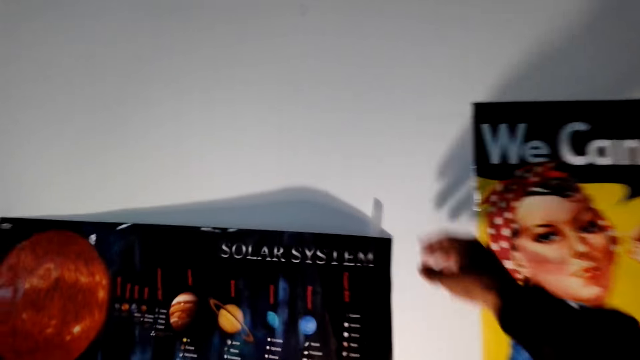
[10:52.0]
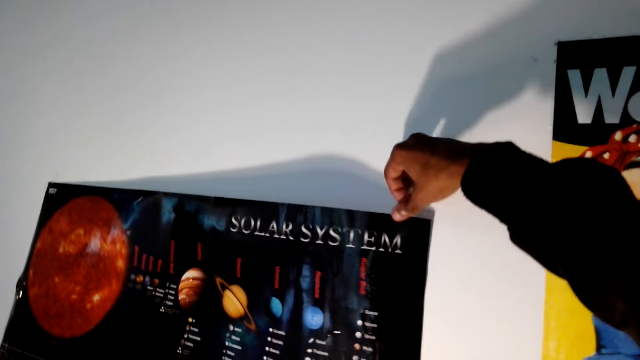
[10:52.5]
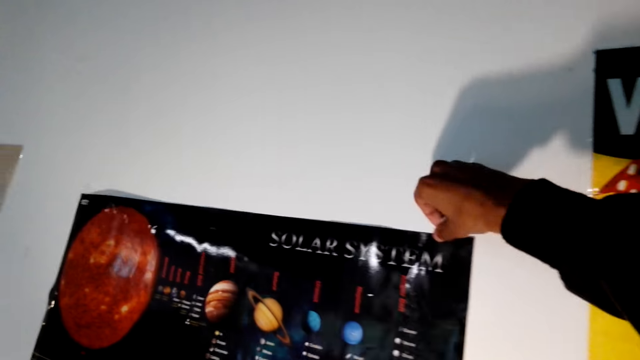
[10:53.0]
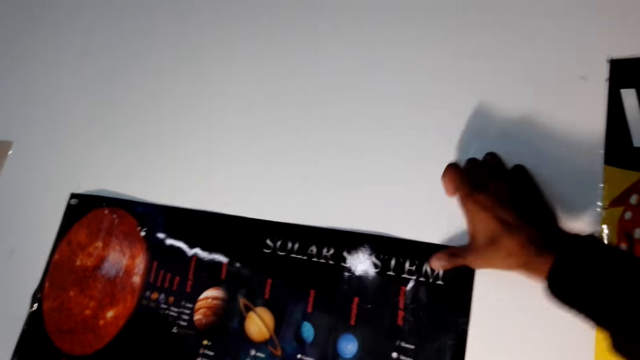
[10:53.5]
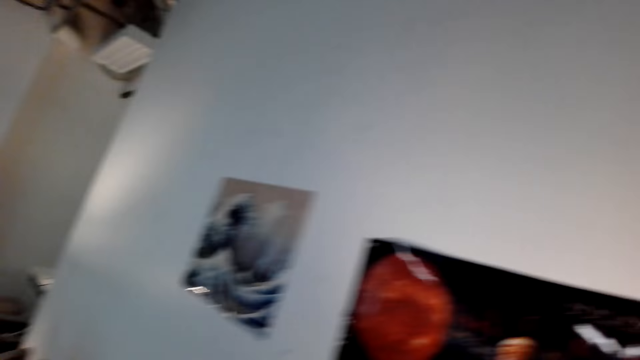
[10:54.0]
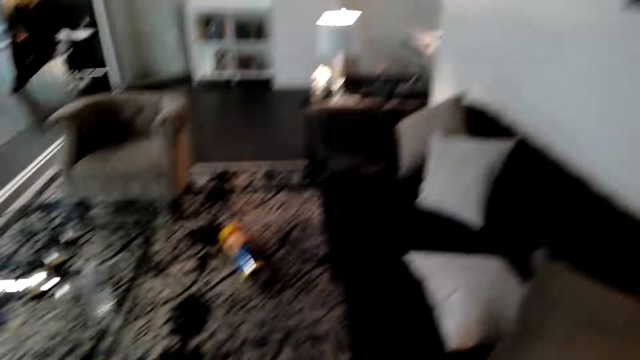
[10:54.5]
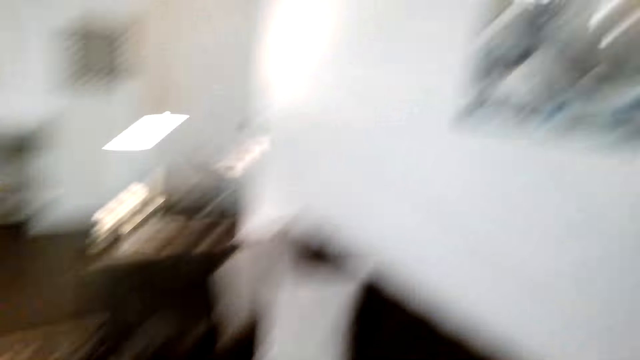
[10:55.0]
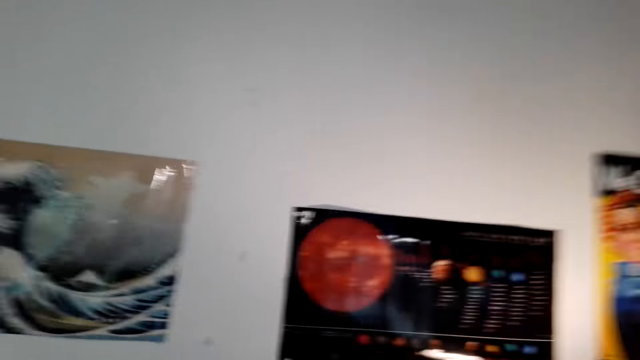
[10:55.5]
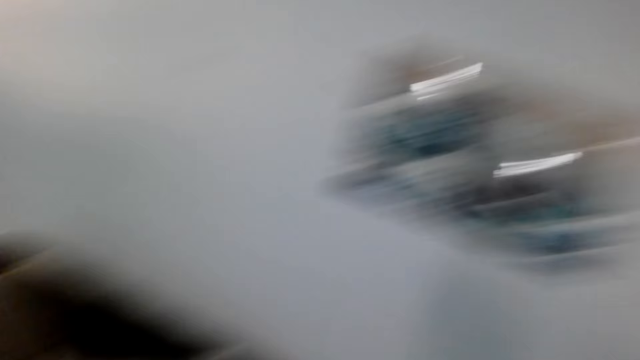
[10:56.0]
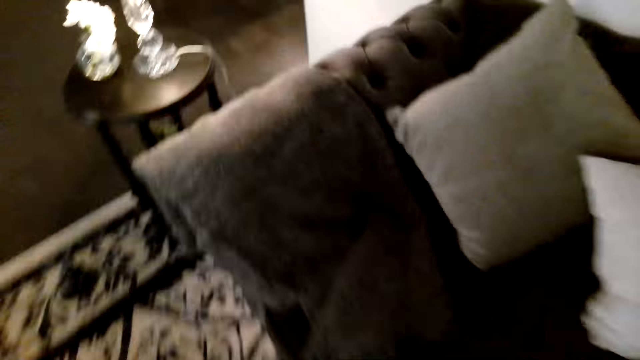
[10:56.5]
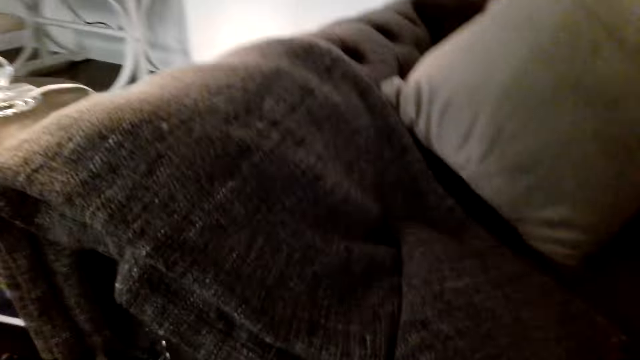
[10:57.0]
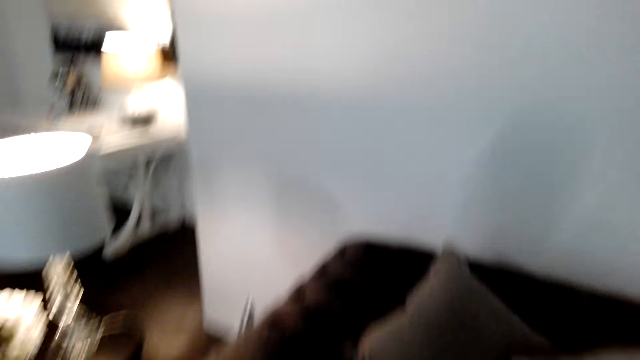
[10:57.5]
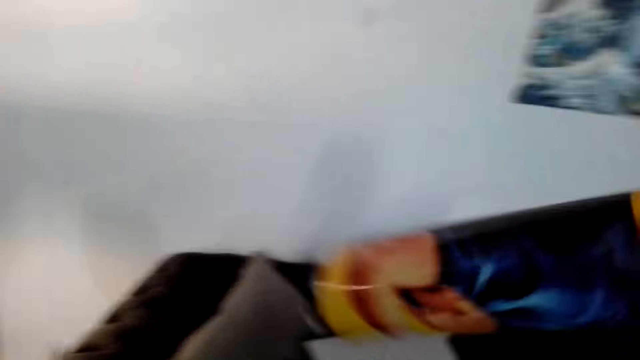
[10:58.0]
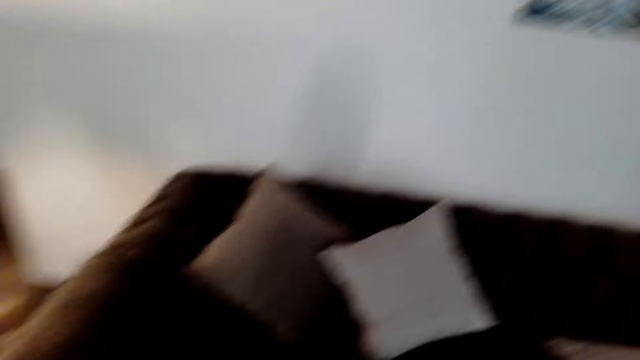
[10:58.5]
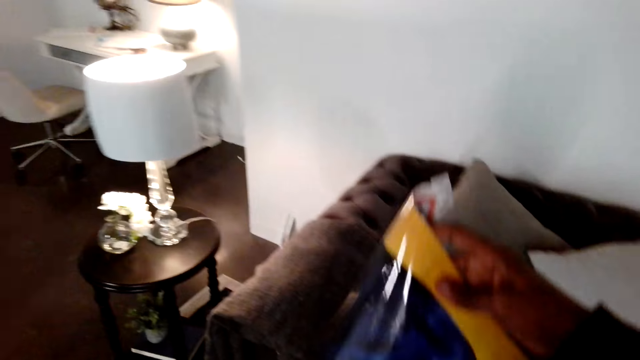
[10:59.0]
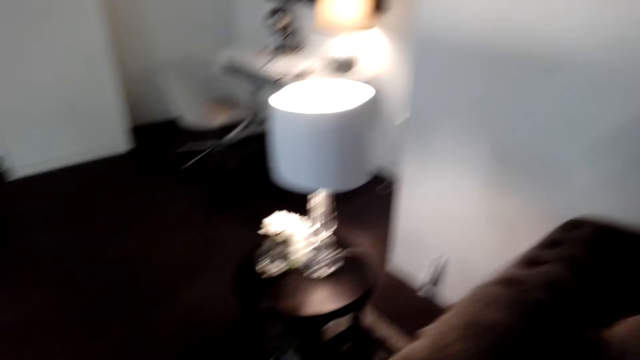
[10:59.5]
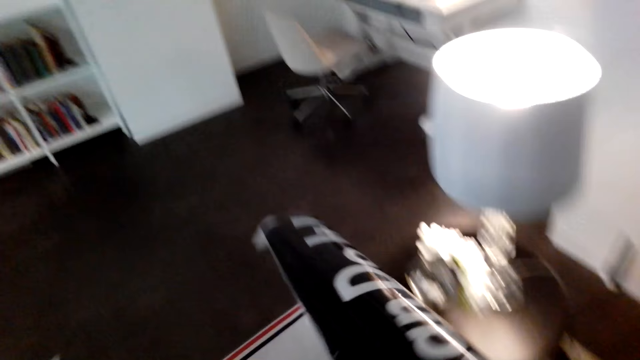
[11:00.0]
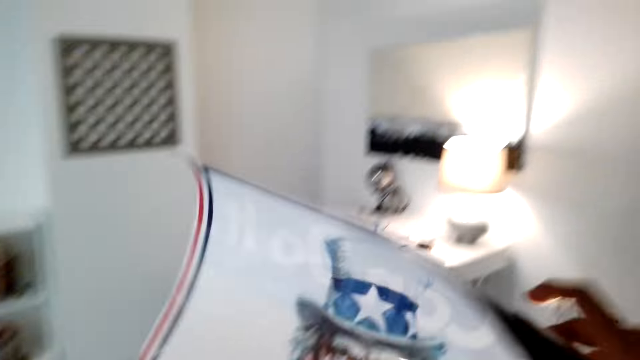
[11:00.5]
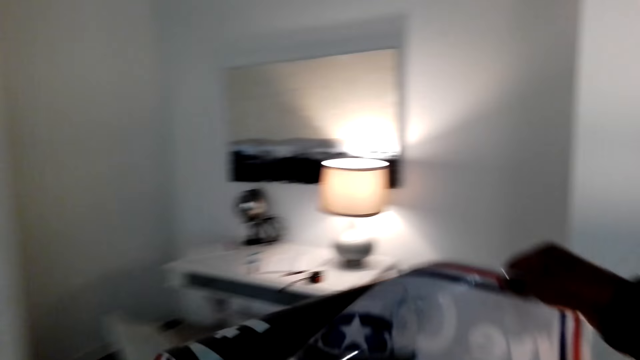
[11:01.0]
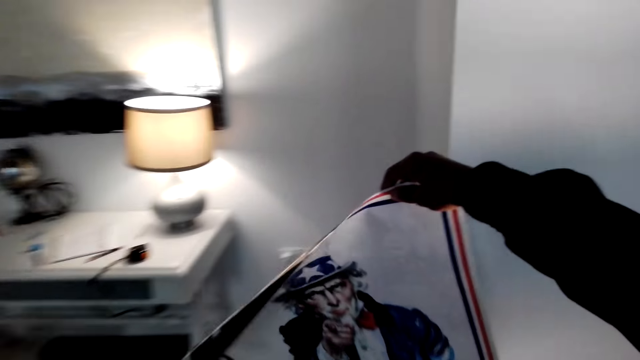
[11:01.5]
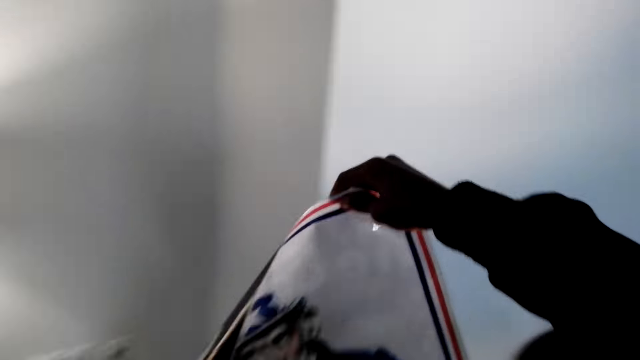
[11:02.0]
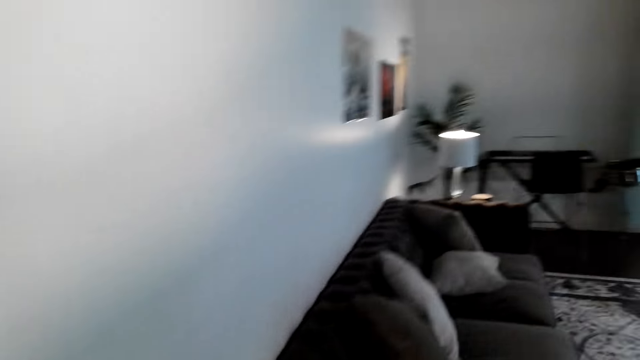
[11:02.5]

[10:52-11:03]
The camera wearer sticks the poster on the wall with the mounting tape. They move in the room. They hold the chart or poster in the hand. They unfold the poster. They walk in the room.

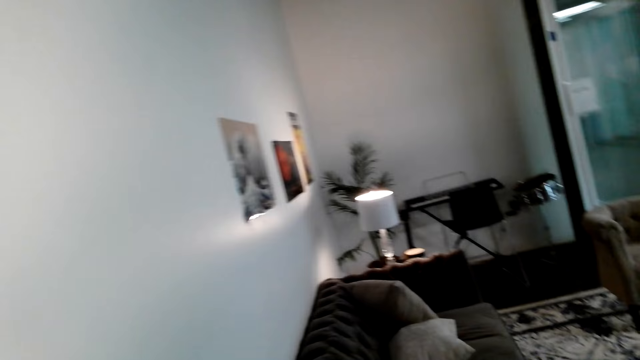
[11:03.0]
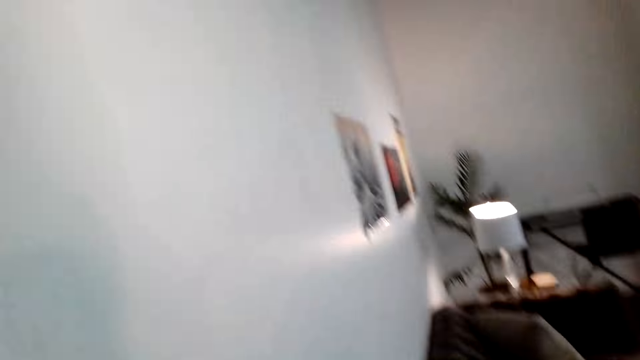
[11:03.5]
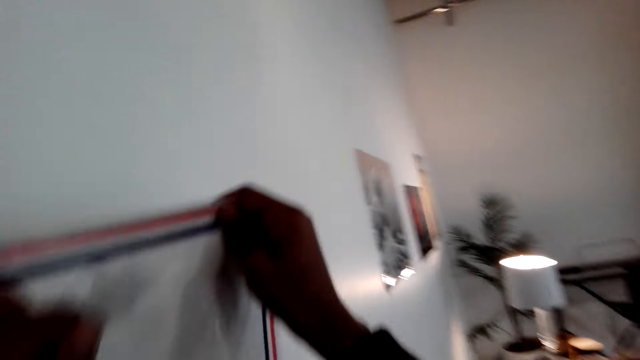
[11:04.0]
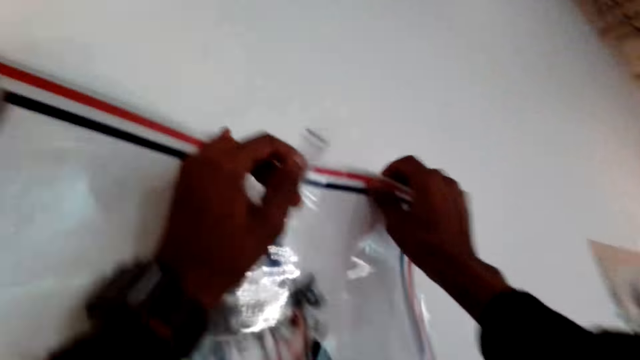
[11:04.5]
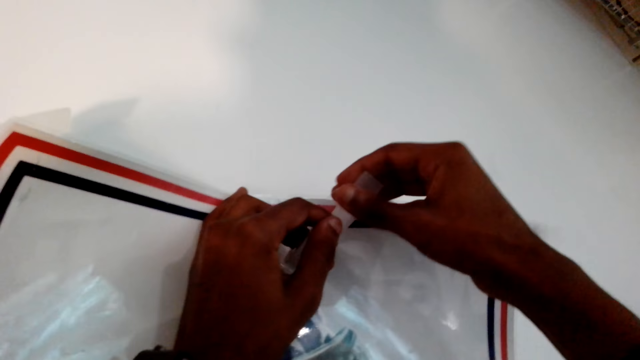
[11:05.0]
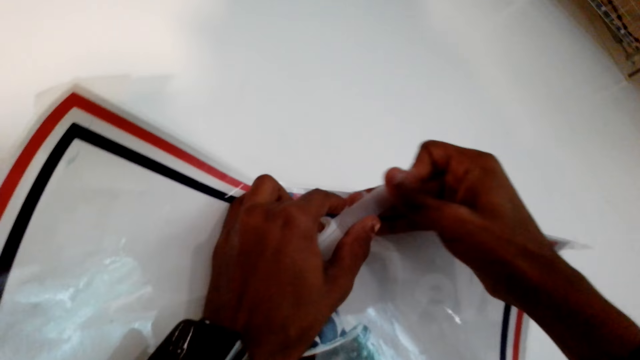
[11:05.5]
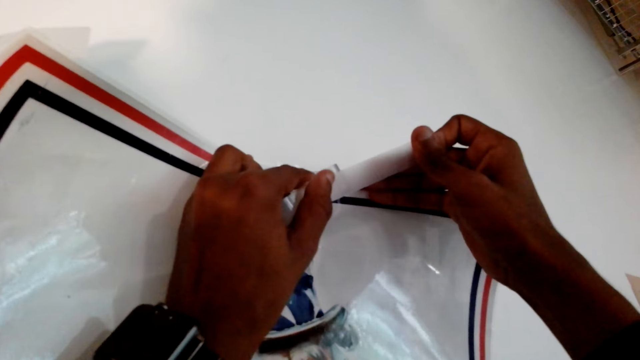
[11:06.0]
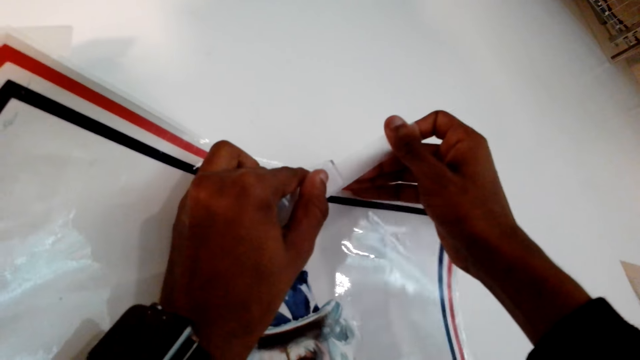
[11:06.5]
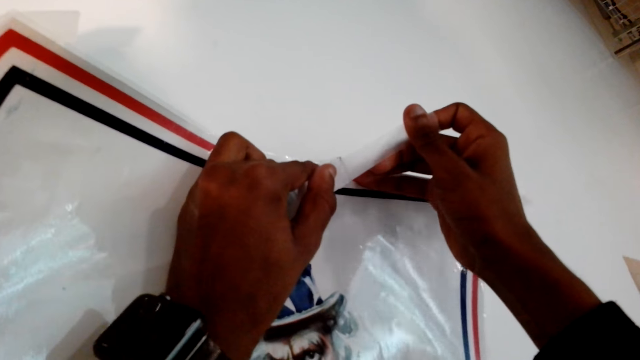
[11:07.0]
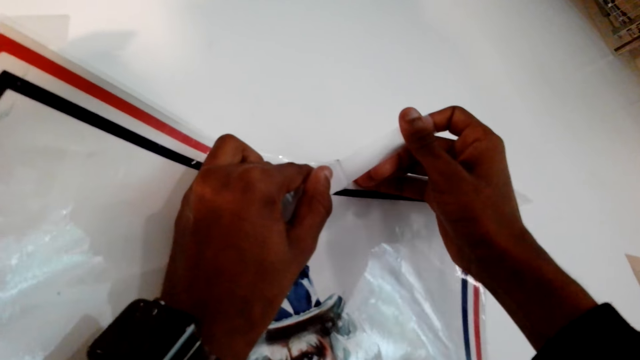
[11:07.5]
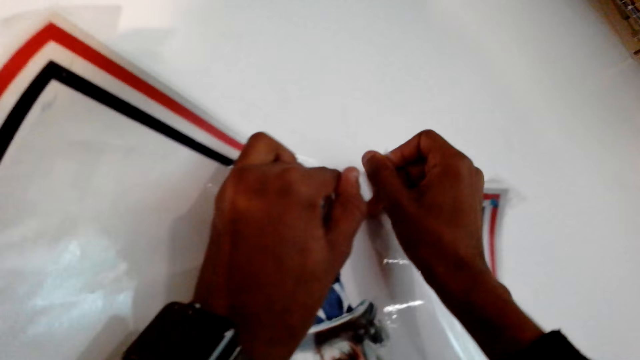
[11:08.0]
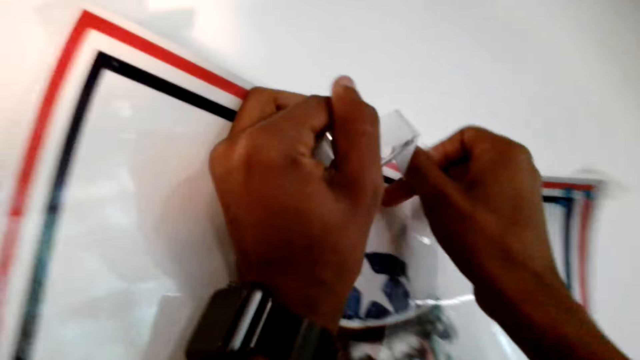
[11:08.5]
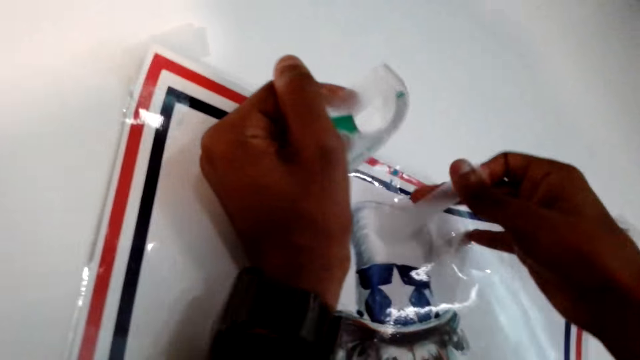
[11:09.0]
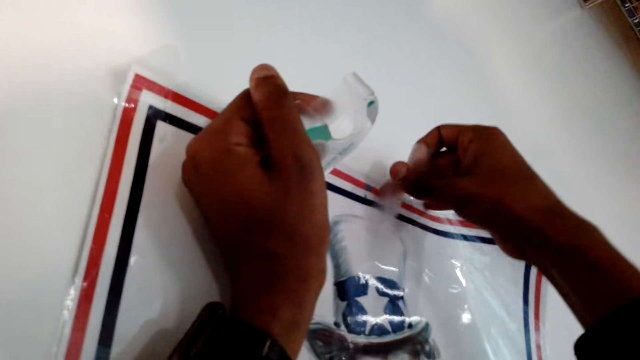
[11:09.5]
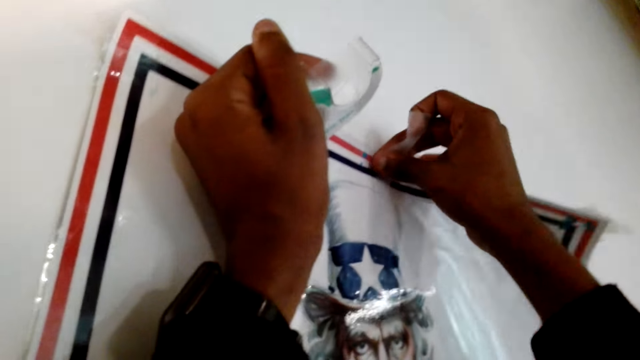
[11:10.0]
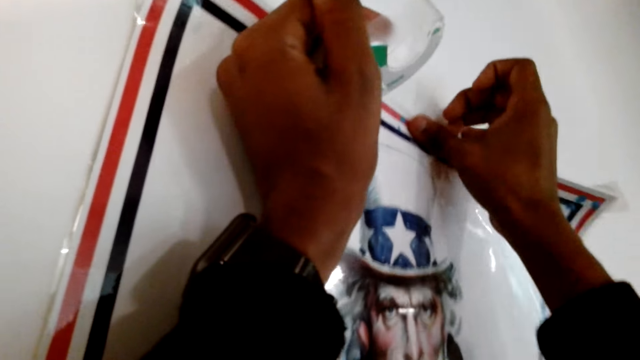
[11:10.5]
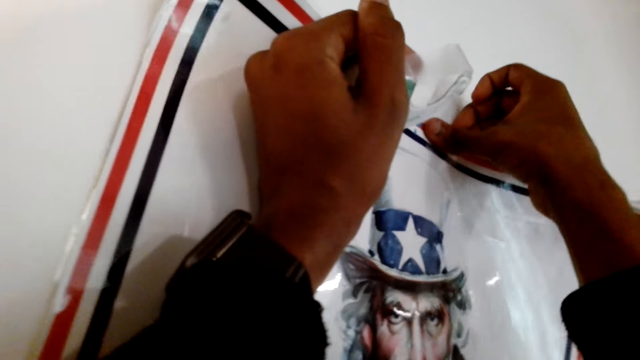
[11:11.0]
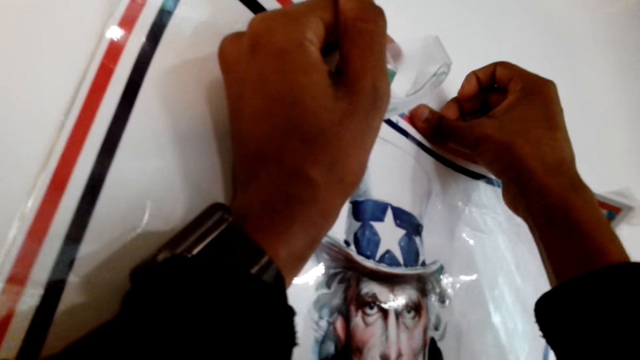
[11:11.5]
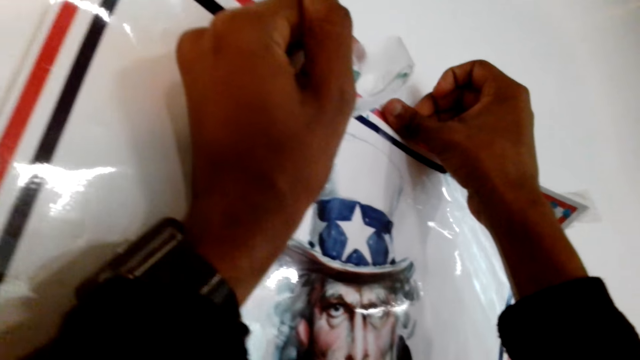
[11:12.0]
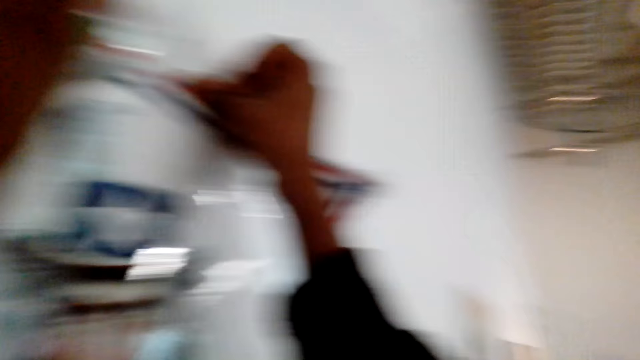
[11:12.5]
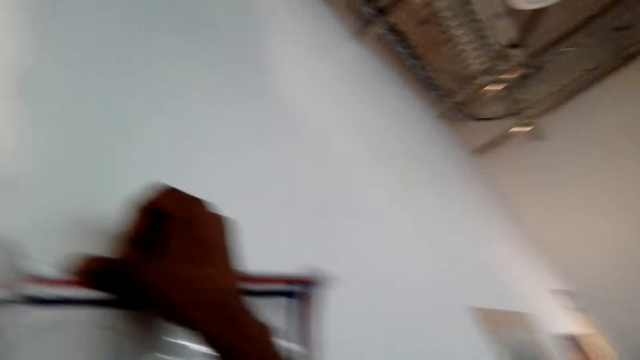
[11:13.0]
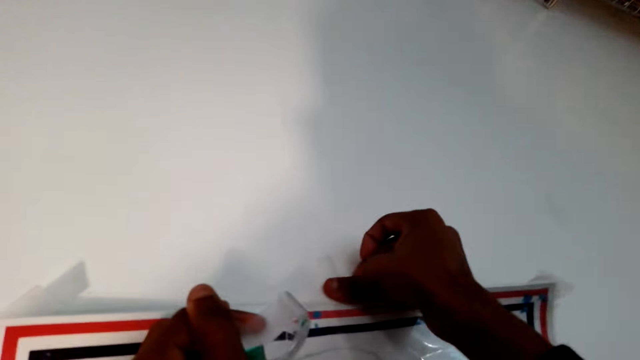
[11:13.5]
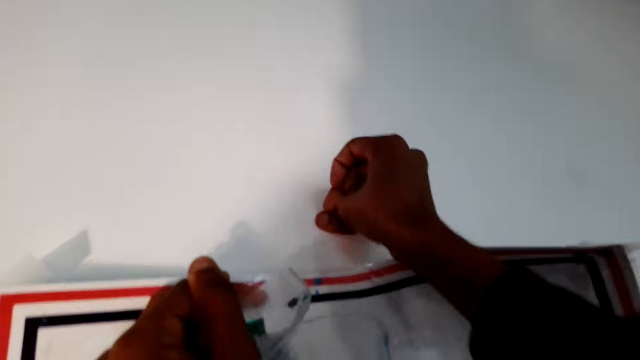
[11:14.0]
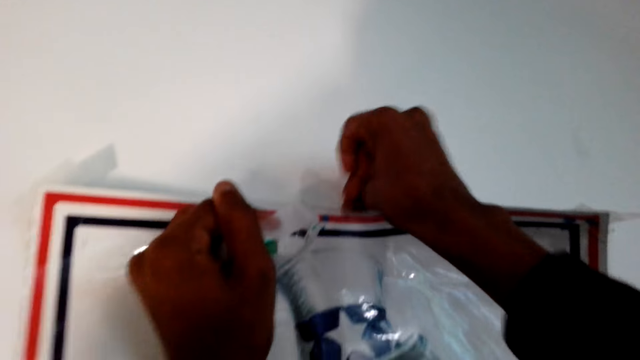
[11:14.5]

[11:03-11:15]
The camera wearer places the chart or poster on the wall. They unwind the tape. They cut the mounting tape. They stick the poster on the wall with the mounting tape.
